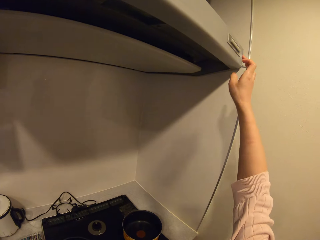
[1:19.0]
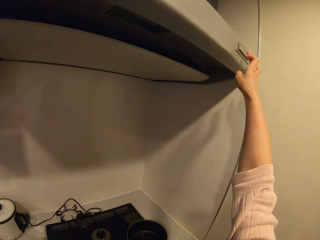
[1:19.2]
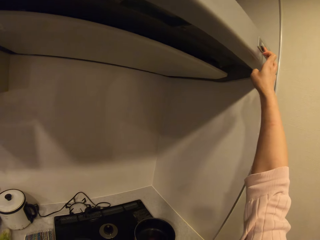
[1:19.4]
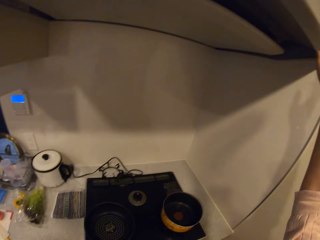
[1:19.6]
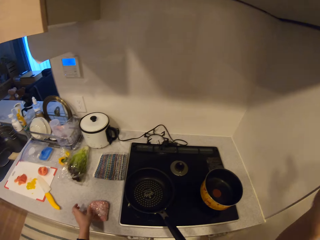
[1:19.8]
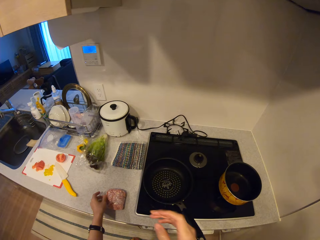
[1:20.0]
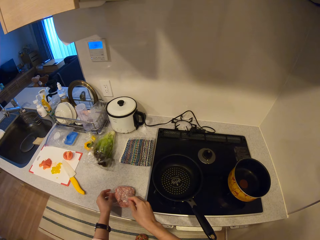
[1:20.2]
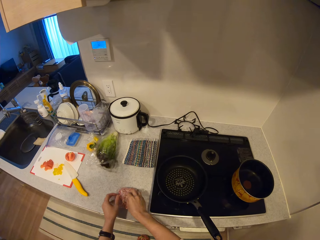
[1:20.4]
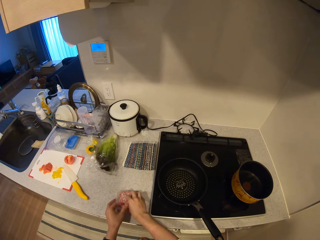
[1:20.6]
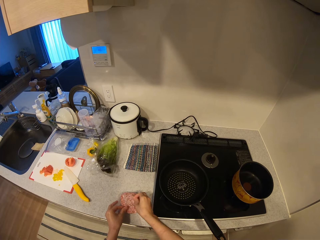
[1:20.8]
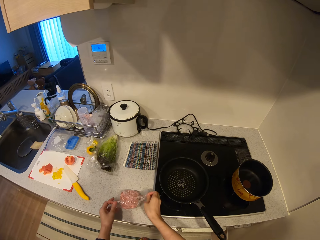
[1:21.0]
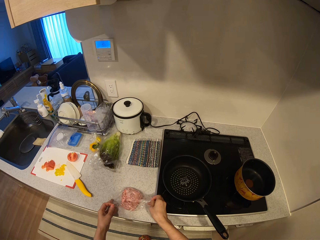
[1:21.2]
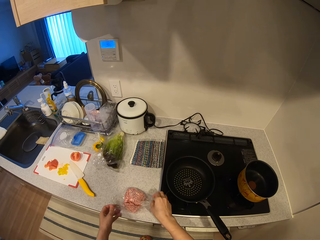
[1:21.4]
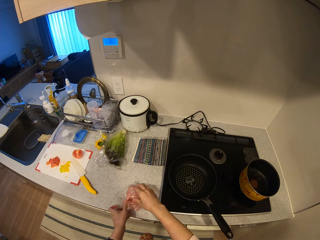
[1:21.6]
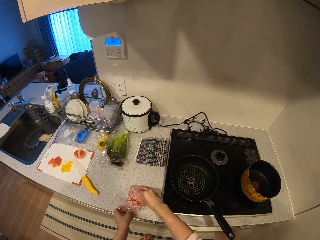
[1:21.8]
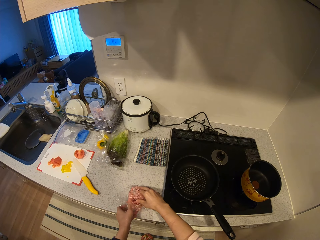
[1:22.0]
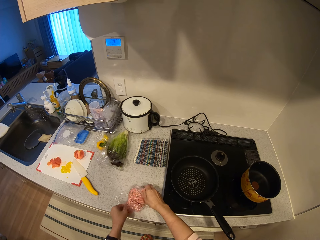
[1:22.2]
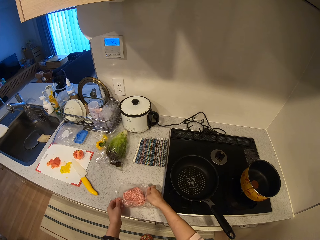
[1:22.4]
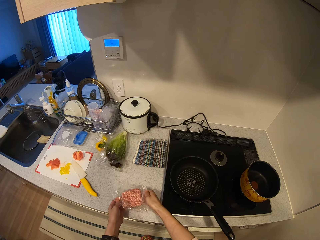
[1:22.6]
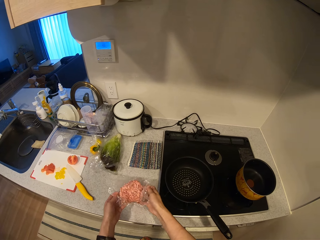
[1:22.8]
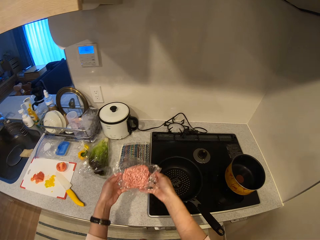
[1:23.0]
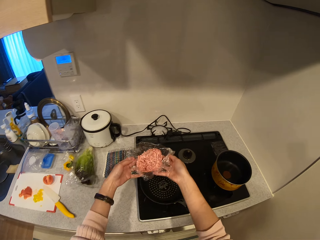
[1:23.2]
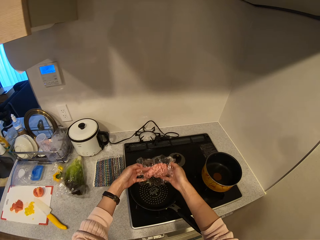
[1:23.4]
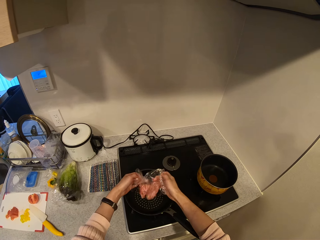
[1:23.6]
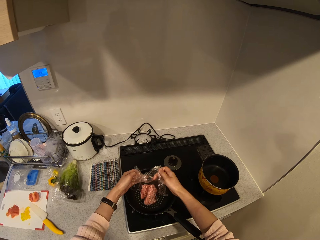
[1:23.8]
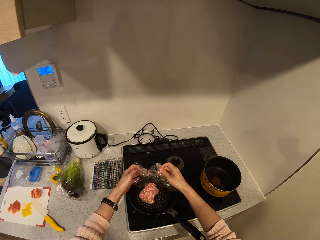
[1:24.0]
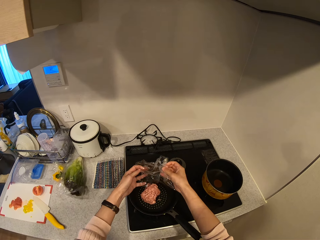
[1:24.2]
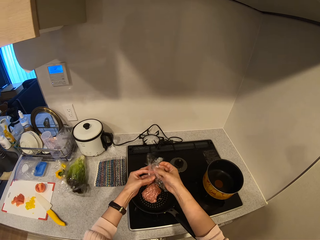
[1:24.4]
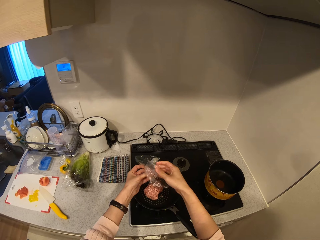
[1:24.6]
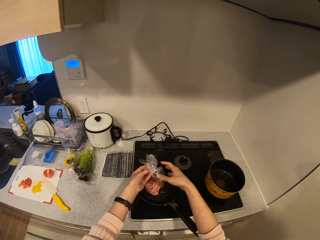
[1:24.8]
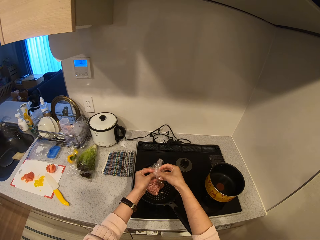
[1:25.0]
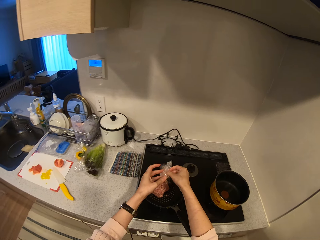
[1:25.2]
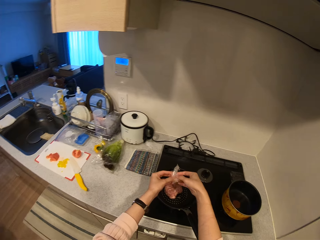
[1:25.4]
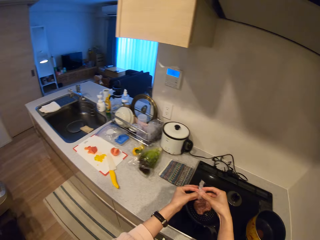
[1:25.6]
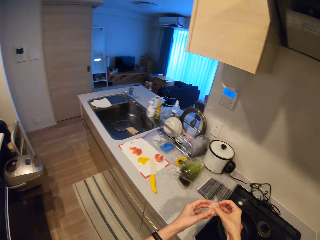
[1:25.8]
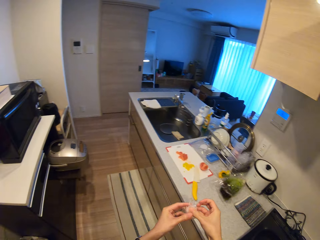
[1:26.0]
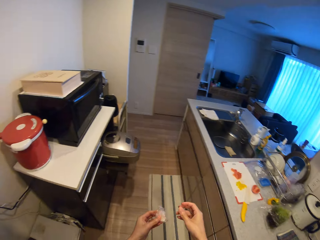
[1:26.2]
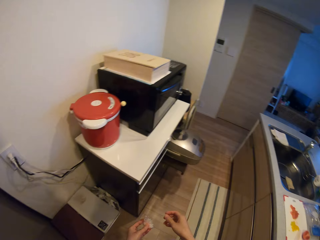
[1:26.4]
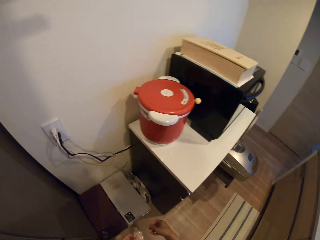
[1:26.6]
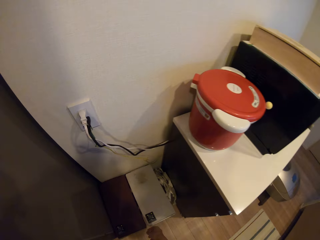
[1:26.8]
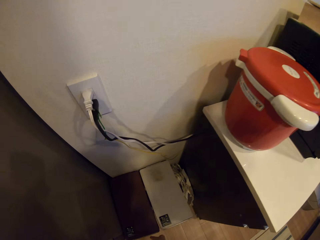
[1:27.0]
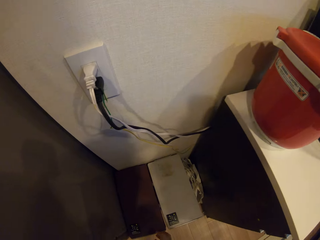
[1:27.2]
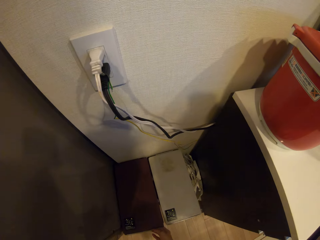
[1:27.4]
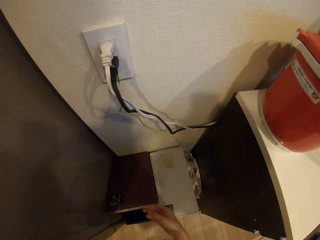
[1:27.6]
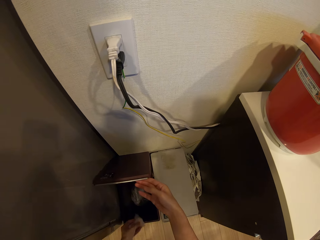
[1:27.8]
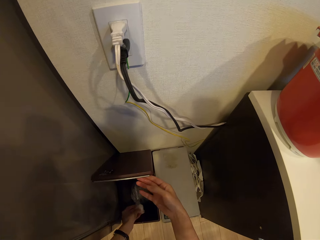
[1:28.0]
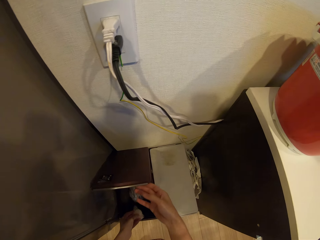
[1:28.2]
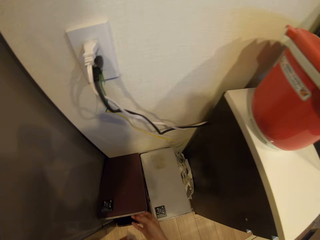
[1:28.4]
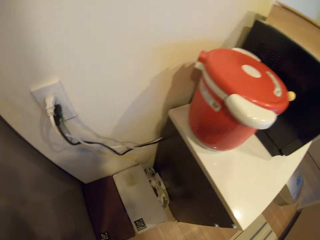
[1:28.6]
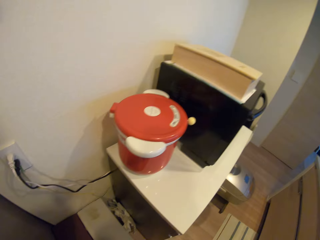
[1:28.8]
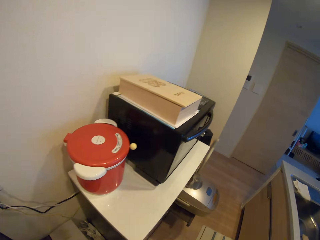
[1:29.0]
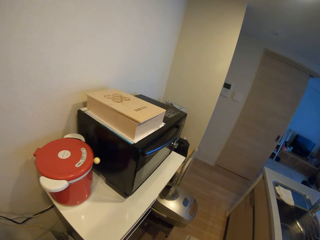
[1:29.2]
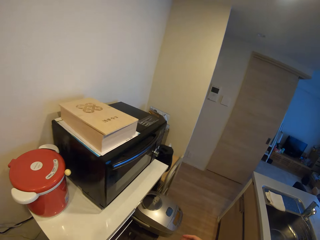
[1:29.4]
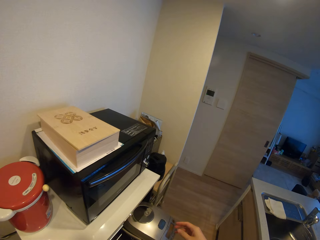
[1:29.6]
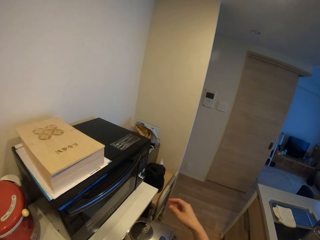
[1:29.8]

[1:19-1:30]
The camera wearer turns on the kitchen chimney with her right hand. She opens the nylon with meat. She raises the meat from the kitchen slab. She puts the minced meat into a fry pan on the cooker. She folds the nylon of meat. She puts the paper in the dustbin. She opens the trash bin briefly.

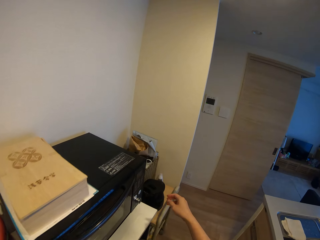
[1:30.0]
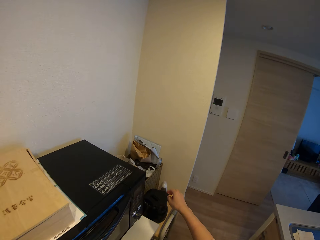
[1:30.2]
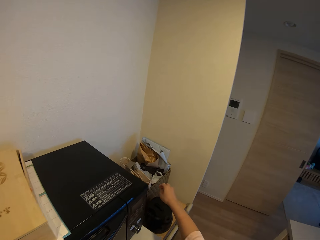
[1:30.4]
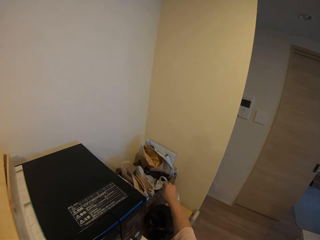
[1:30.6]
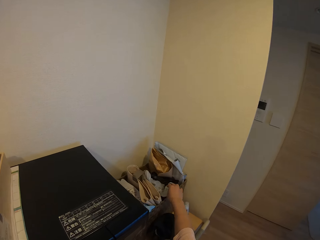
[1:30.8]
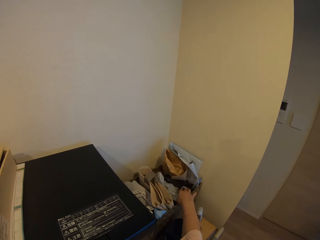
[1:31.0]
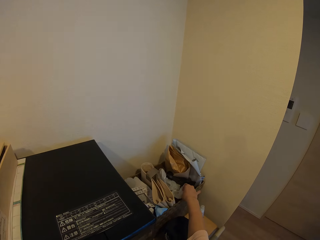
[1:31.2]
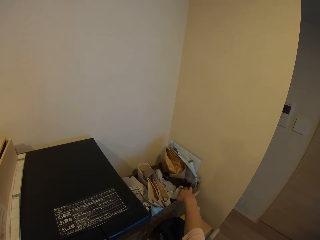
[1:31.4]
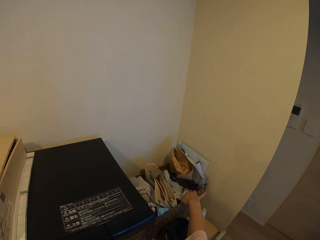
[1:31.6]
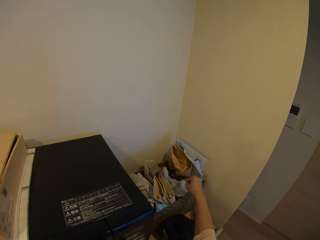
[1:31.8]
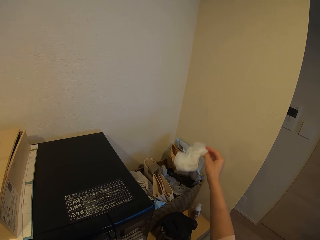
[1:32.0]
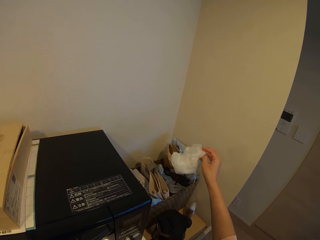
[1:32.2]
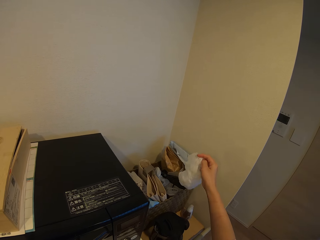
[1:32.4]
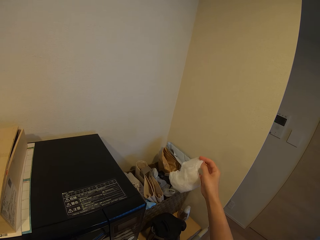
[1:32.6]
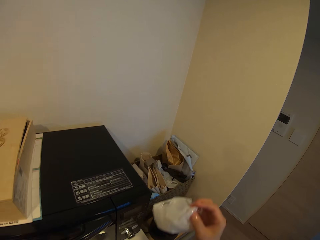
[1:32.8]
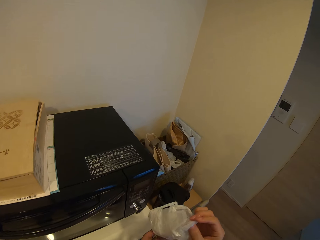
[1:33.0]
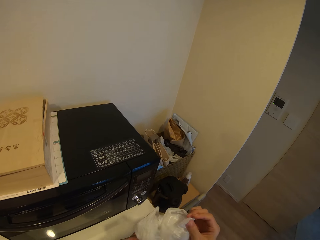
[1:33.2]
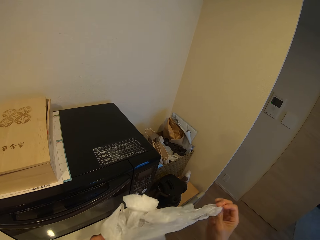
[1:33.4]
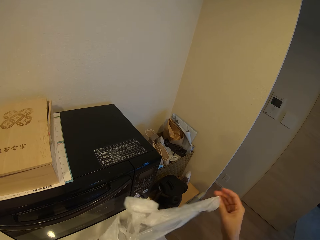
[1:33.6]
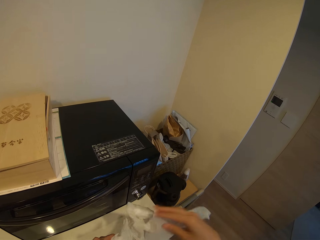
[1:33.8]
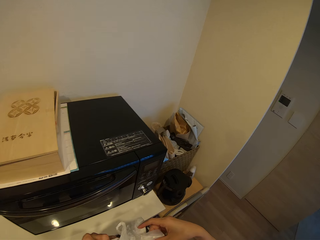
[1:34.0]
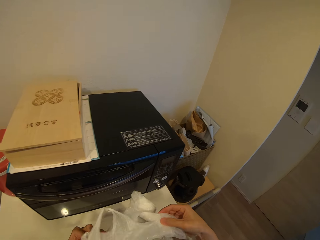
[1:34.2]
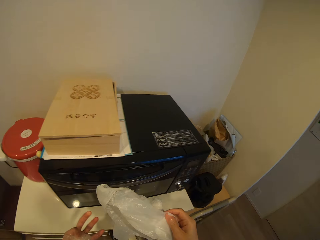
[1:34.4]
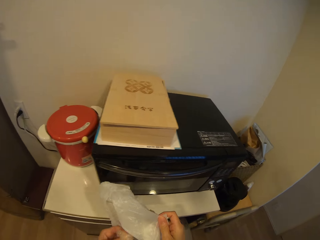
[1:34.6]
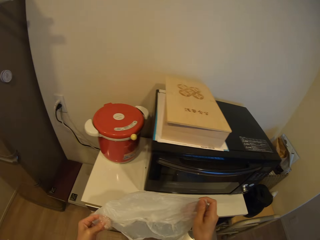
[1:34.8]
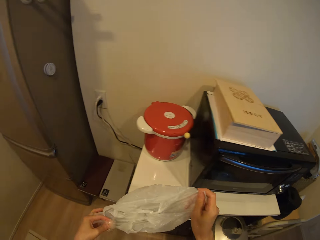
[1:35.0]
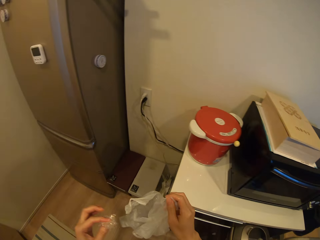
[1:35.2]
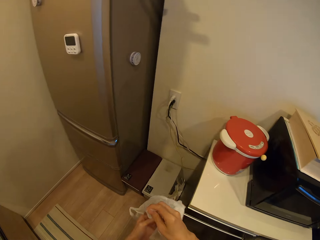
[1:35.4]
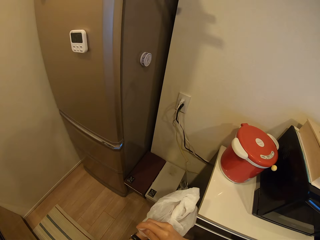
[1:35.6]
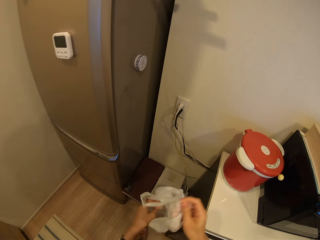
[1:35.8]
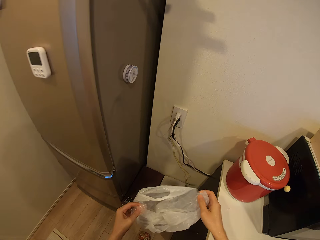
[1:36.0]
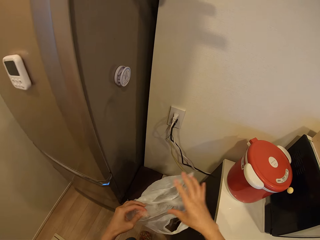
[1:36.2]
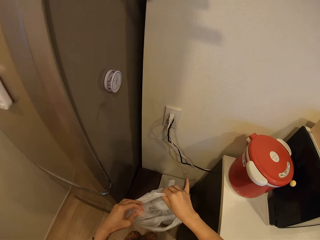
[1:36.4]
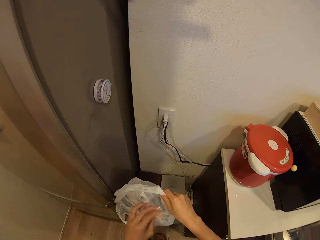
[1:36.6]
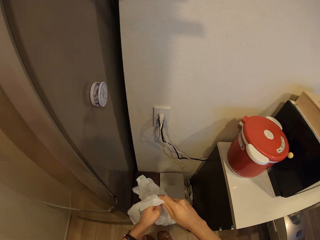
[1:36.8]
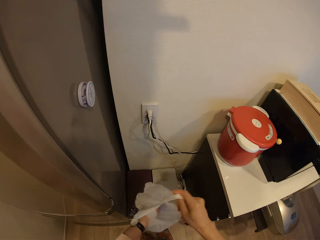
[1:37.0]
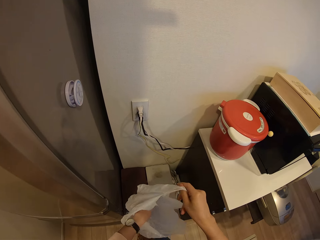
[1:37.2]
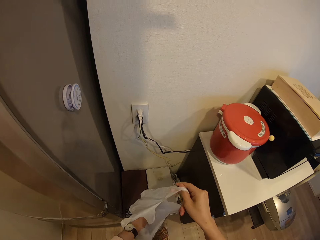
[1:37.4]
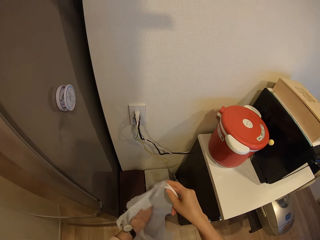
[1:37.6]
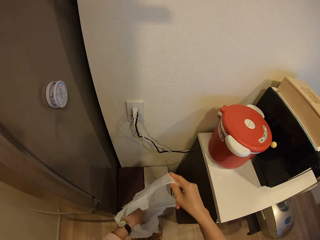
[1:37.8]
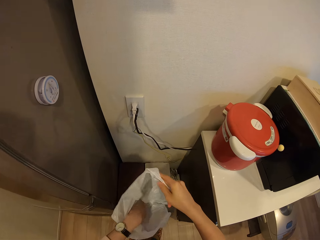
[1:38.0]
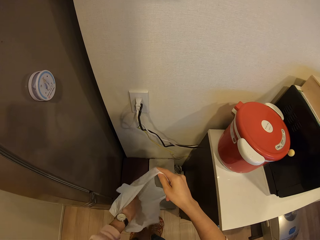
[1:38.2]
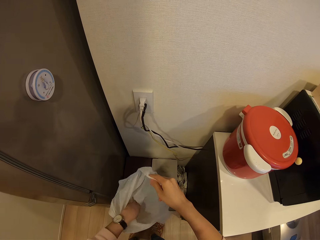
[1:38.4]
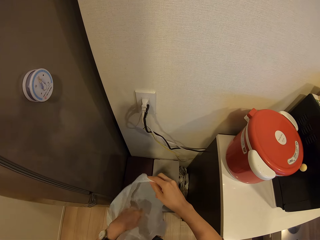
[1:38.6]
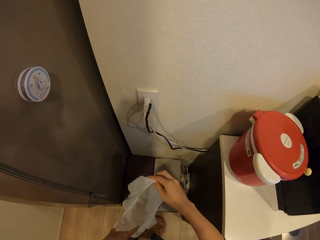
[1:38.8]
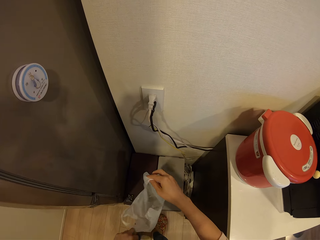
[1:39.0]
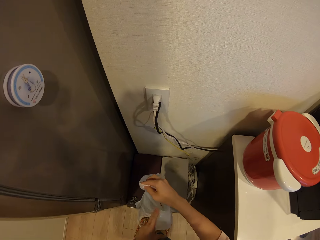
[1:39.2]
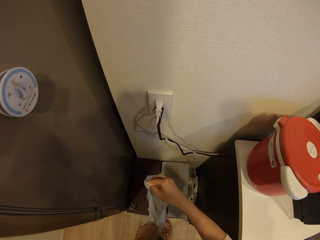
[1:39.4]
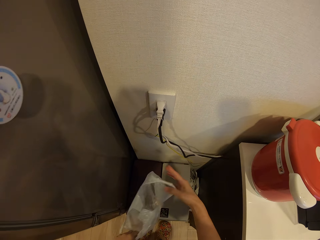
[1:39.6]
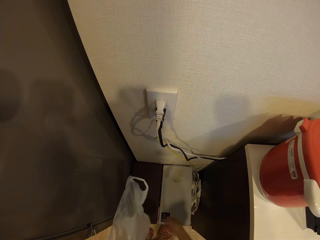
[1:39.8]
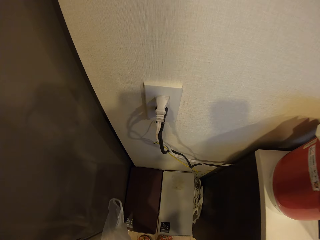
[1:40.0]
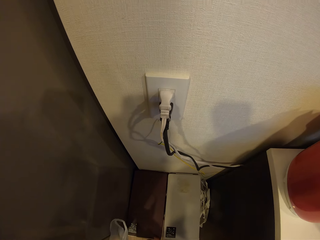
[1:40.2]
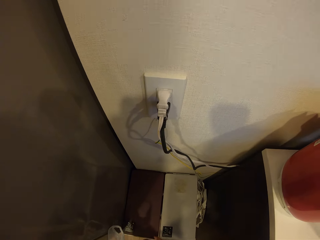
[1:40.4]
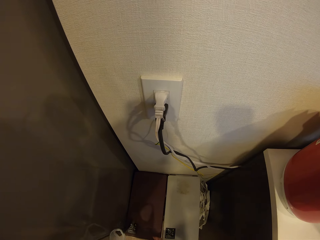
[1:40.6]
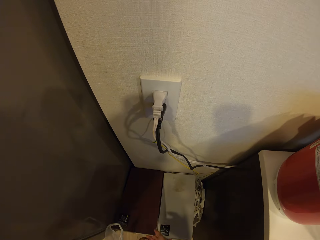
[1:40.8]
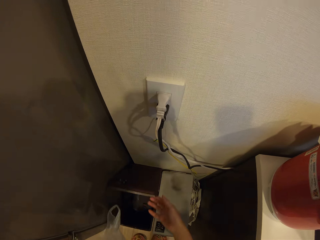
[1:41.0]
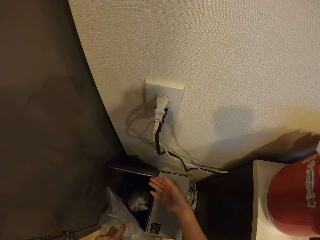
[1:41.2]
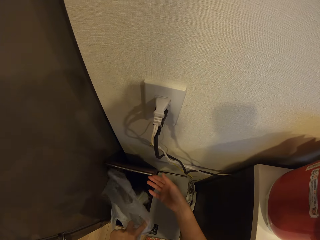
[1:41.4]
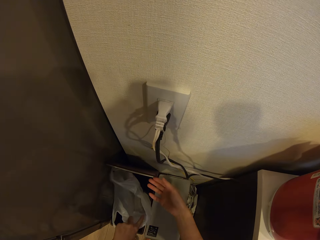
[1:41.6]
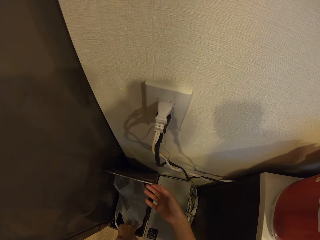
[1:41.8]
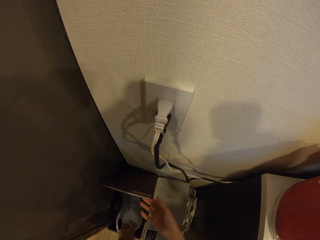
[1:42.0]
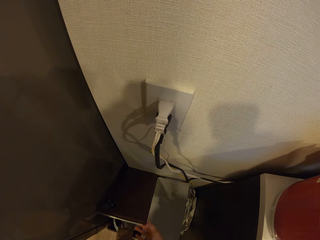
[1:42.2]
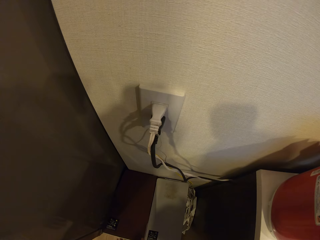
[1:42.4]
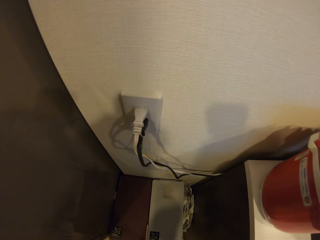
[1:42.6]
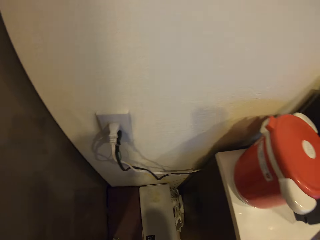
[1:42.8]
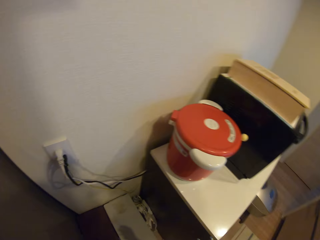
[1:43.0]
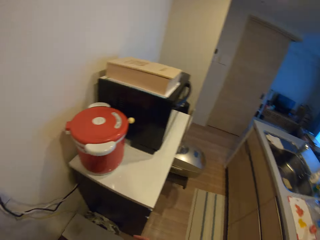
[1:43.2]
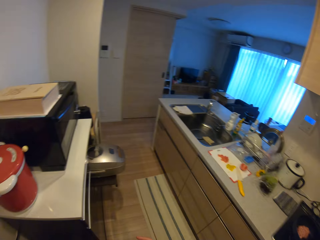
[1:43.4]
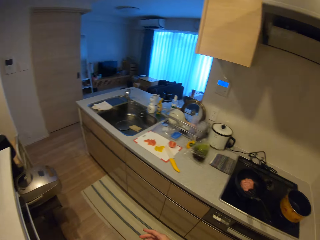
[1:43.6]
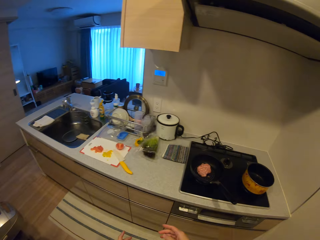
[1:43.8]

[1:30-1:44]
The camera wearer removes a white nylon or polythene bag from a container on the shelf. She unfolds the polythene bag with her hands. She puts the nylon of meat into the white nylon. She opens the trash bin. She puts the white nylon into the trash bin. She closes the trash bin.
